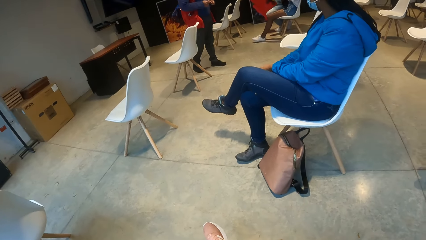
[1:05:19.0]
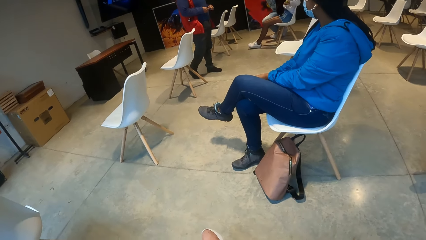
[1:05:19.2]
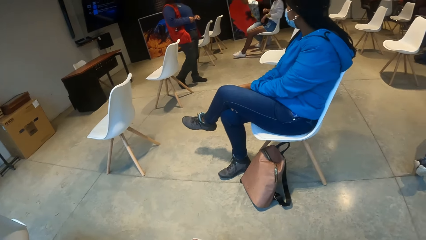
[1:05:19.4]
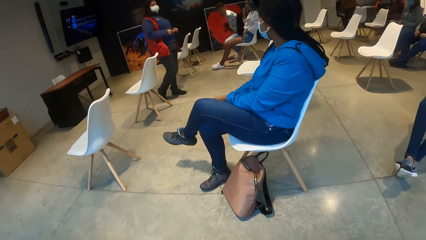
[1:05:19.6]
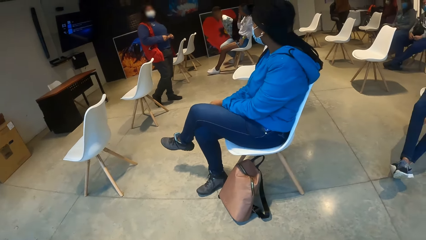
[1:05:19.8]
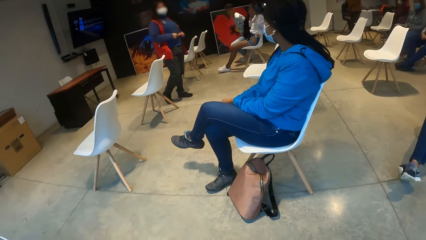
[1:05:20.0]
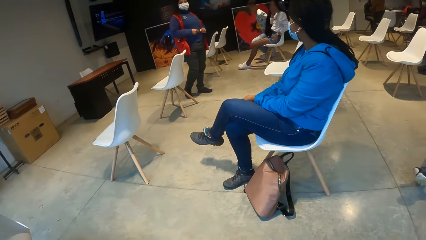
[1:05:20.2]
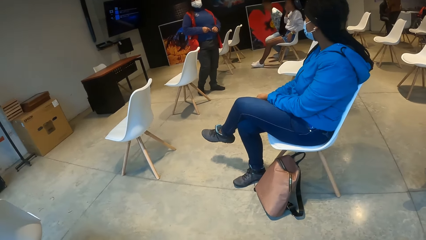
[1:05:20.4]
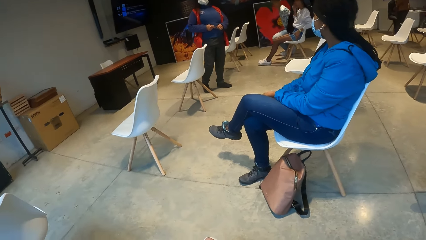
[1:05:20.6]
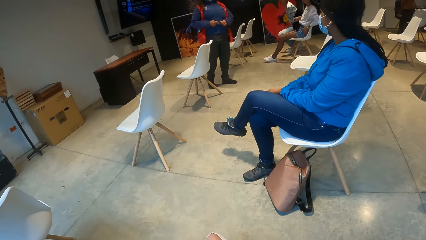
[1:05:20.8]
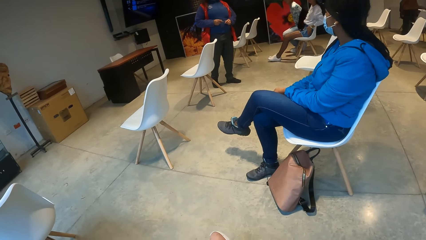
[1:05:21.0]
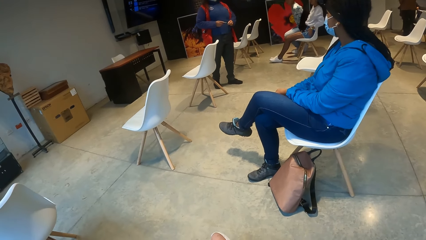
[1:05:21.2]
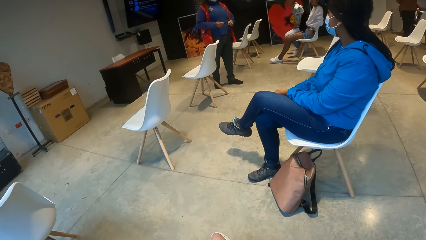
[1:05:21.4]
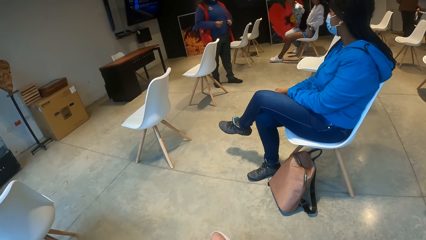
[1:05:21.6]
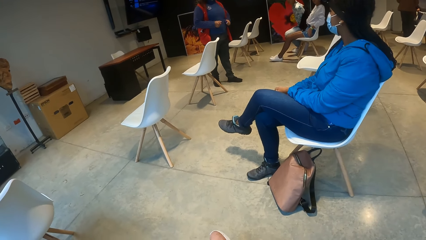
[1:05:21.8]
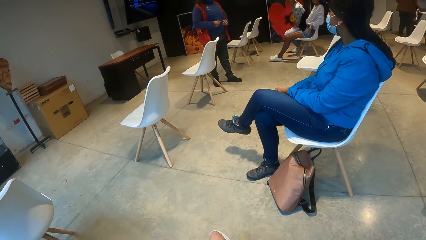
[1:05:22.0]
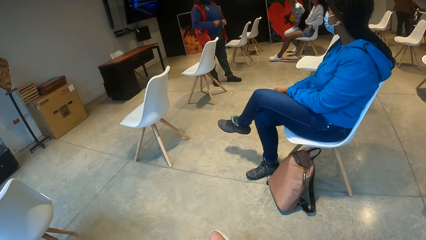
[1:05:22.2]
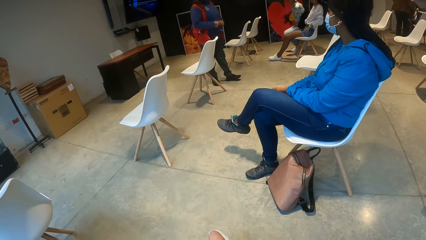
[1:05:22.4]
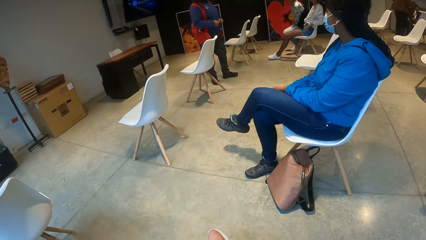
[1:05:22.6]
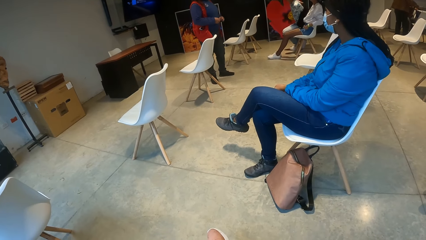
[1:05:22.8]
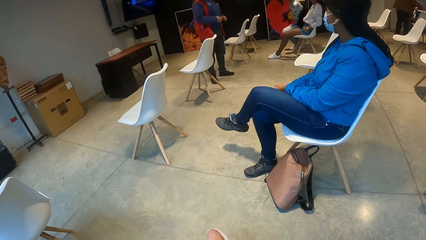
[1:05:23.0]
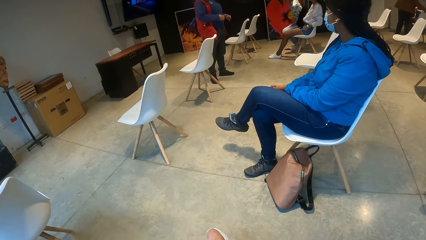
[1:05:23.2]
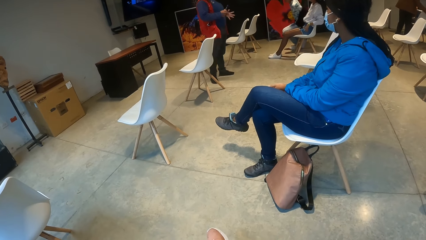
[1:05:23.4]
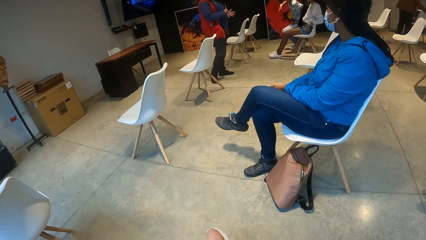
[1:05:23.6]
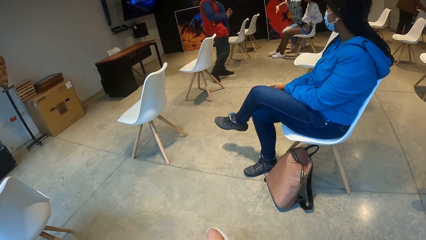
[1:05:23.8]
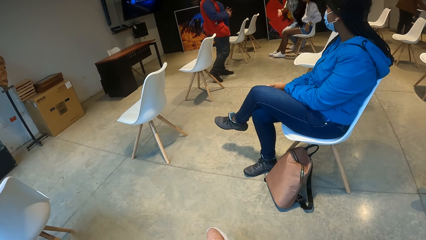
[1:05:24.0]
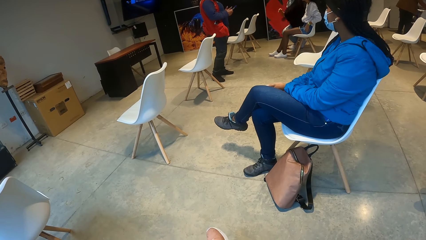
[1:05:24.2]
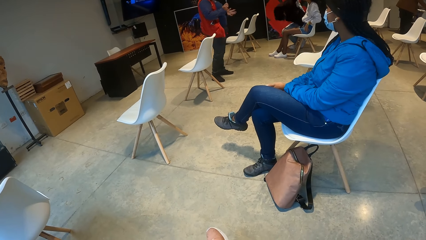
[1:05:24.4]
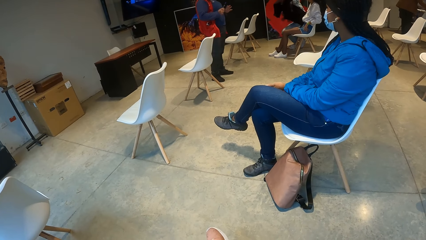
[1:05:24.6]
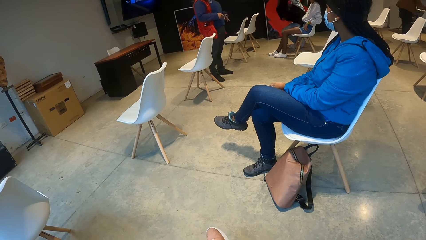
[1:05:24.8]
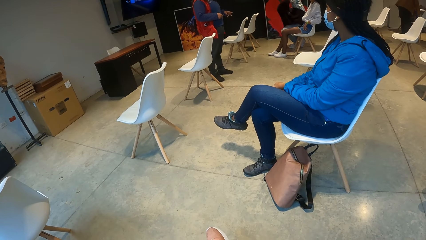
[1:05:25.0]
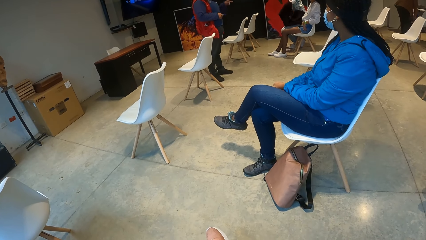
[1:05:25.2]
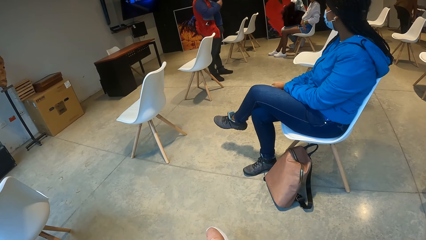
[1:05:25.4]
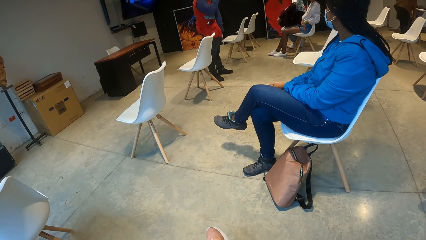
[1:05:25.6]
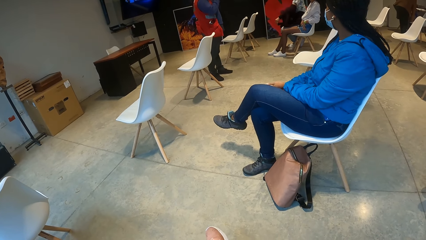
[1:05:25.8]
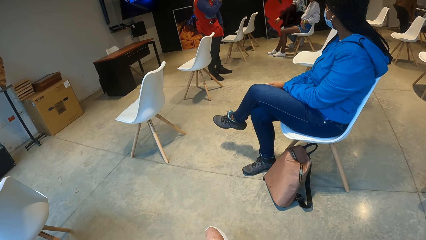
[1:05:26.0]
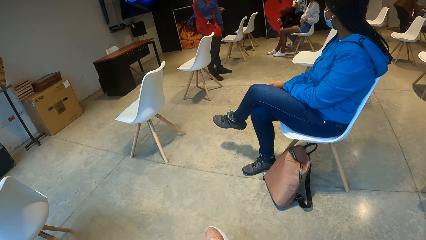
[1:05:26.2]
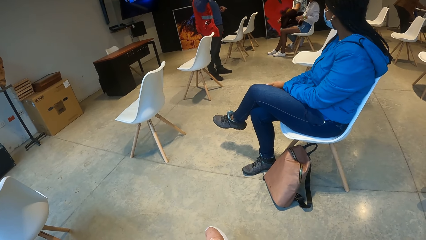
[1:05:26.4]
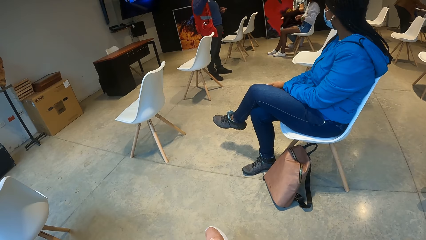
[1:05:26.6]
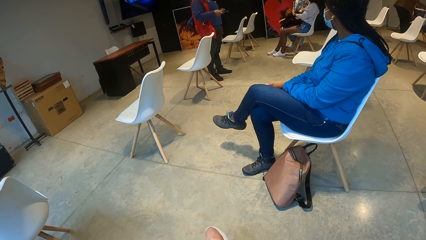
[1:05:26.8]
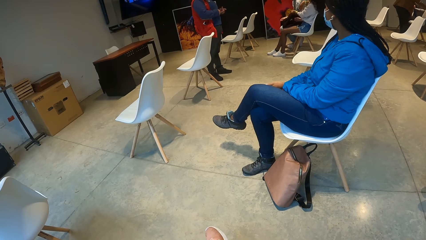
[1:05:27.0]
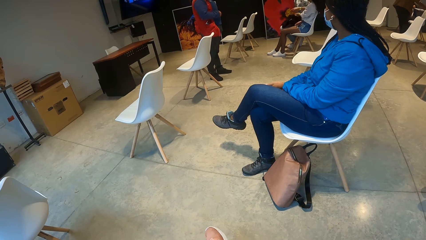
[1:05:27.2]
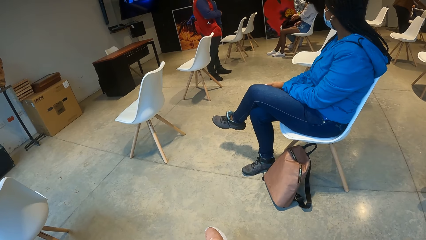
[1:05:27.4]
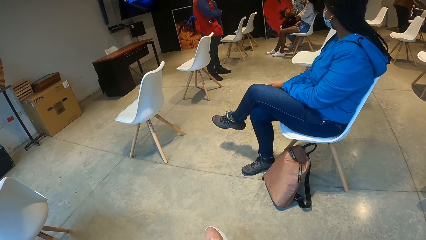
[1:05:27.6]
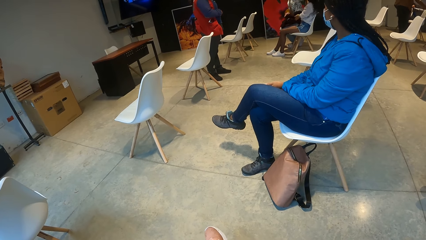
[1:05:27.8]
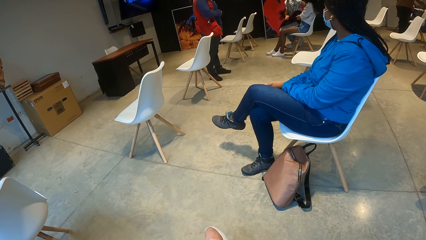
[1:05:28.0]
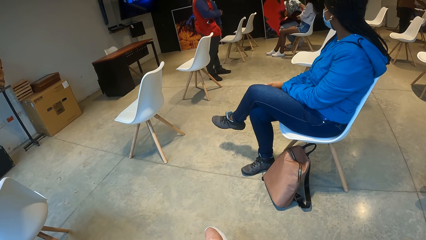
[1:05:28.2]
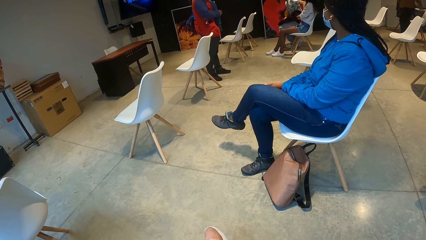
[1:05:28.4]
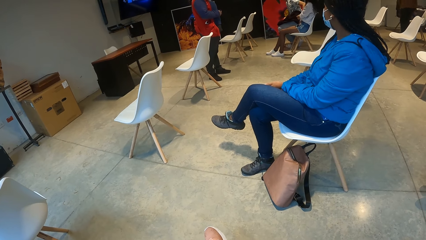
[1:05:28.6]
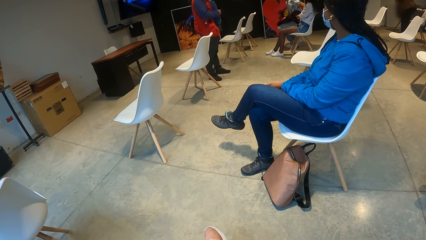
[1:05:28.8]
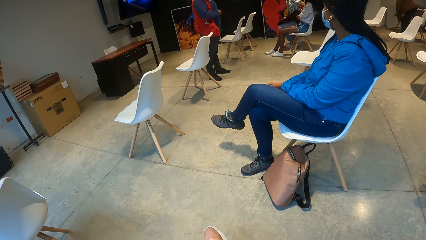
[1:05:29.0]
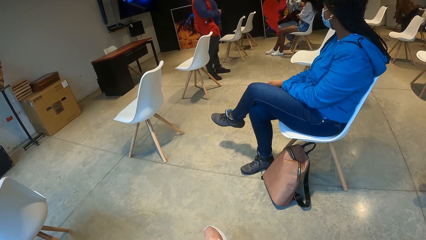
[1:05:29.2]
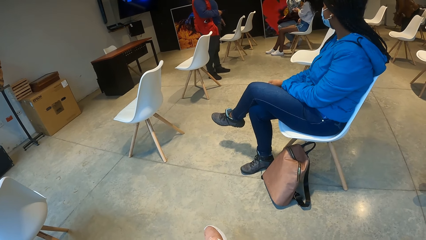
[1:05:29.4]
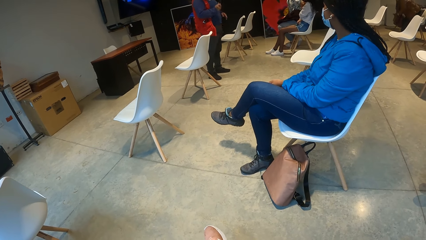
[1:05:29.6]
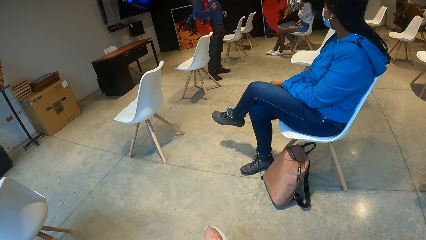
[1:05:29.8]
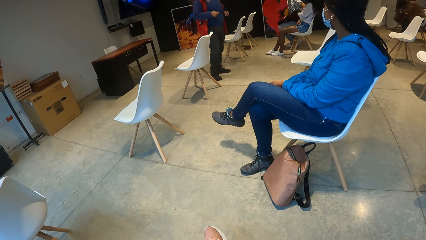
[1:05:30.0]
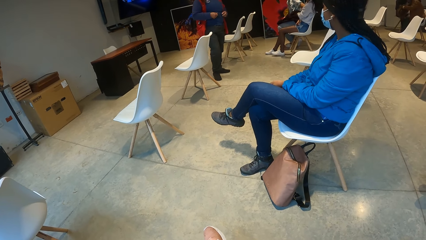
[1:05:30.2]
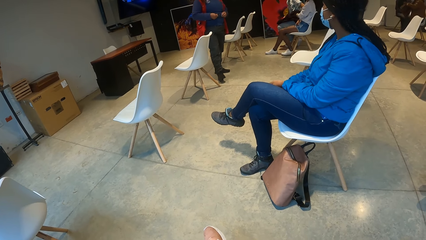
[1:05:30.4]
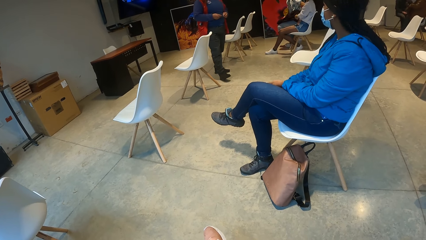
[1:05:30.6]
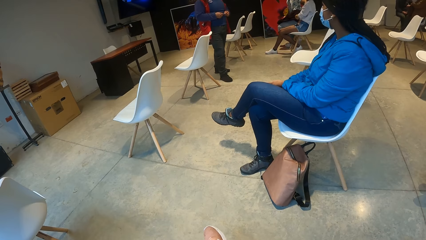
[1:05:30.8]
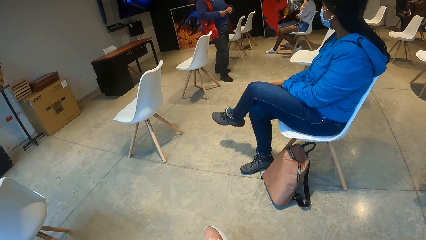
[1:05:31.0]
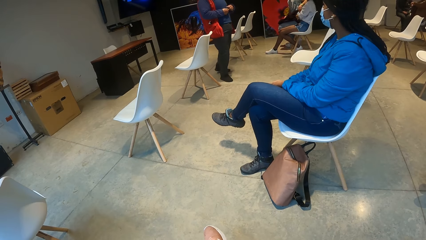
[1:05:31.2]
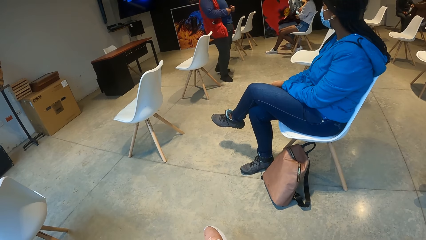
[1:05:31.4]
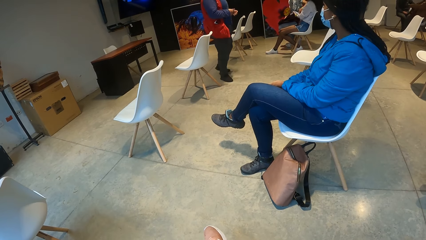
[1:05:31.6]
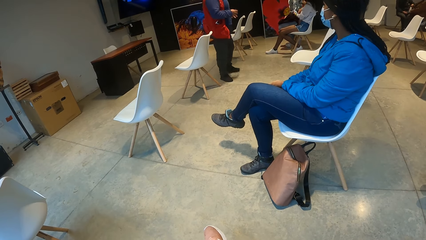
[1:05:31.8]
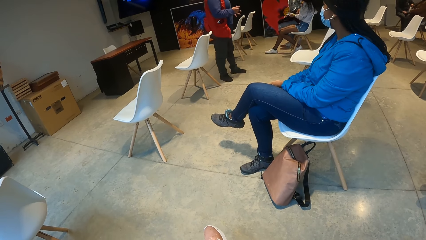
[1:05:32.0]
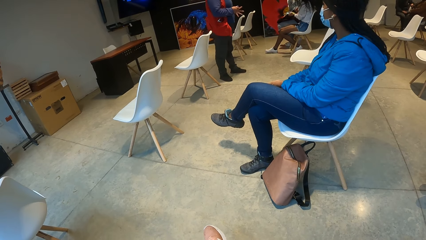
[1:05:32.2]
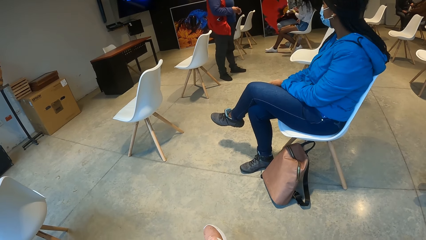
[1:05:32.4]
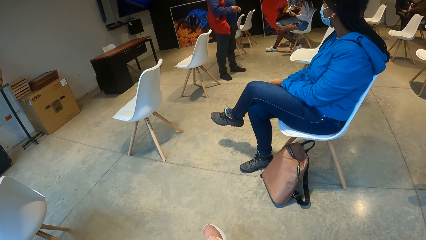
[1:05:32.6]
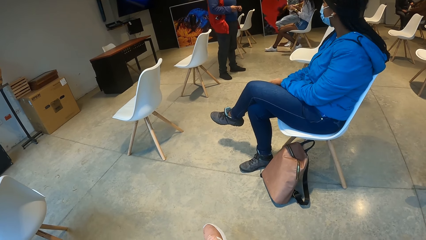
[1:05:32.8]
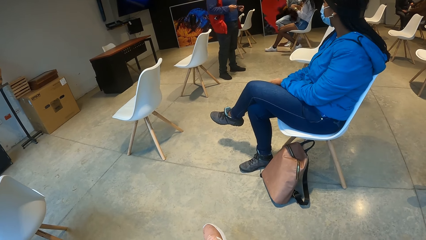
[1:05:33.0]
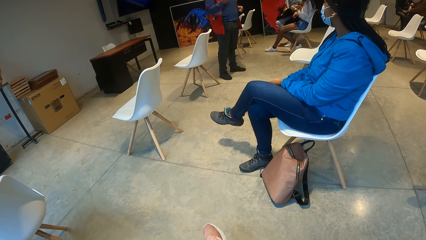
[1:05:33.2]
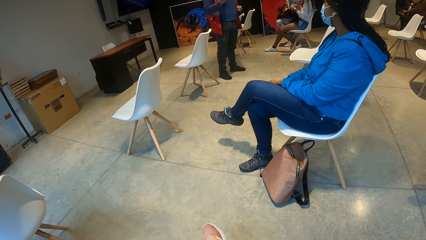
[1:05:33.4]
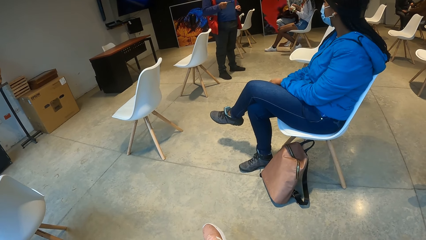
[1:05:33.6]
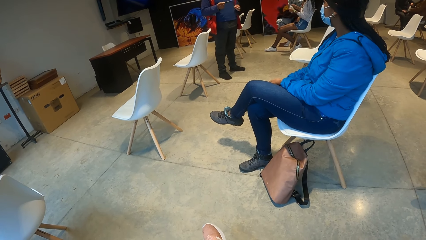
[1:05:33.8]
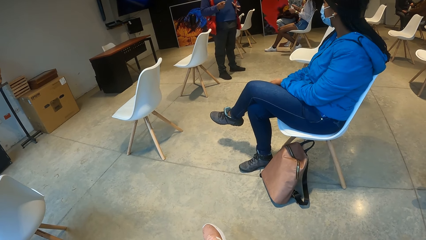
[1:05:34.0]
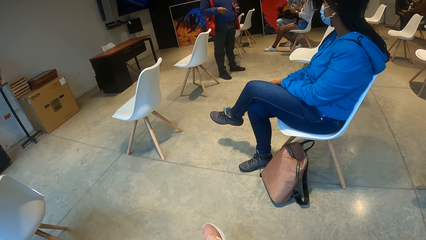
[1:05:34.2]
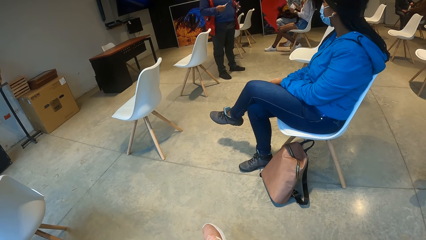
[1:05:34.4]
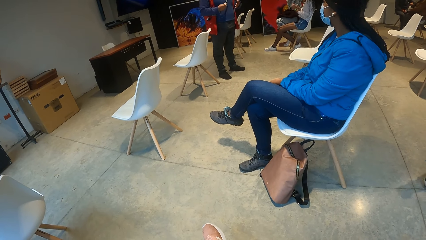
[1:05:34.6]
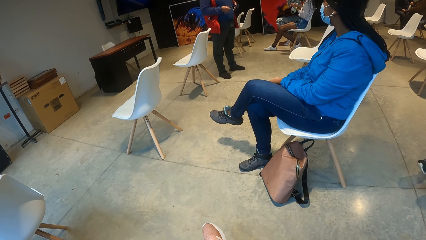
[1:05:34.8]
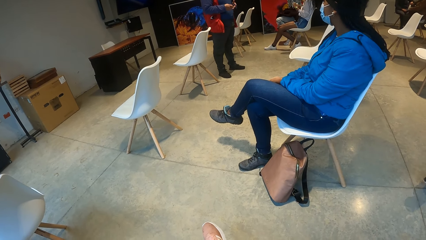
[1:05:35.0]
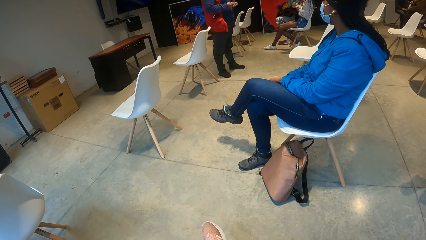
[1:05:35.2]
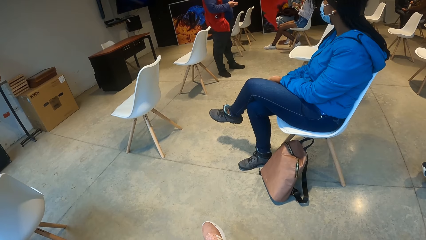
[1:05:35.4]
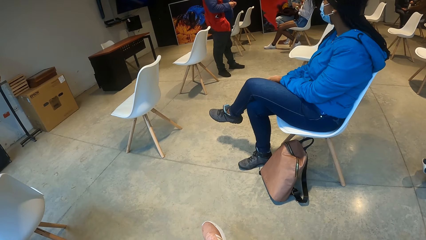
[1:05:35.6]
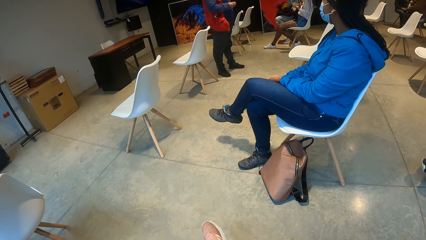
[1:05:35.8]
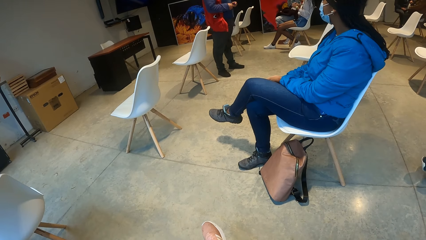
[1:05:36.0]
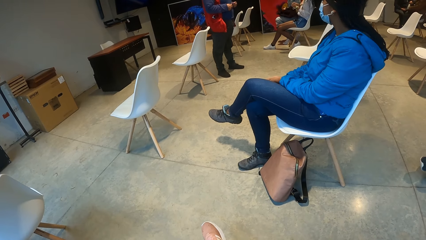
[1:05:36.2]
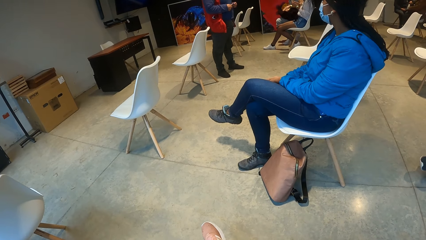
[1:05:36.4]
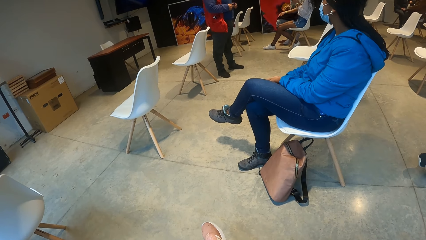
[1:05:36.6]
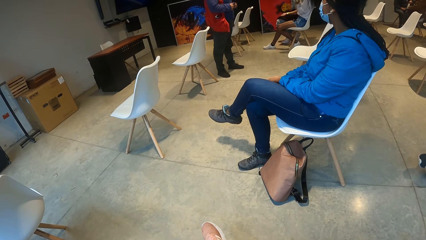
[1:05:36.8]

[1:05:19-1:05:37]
A man removes the jacket. The man gives a lady a facemask. The lady wears the facemask.
